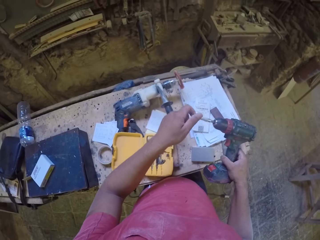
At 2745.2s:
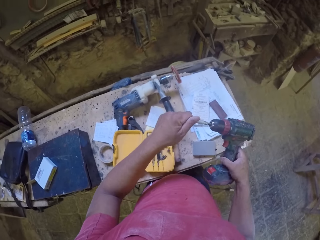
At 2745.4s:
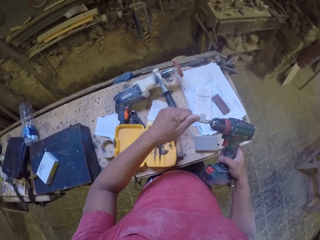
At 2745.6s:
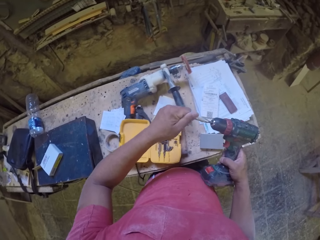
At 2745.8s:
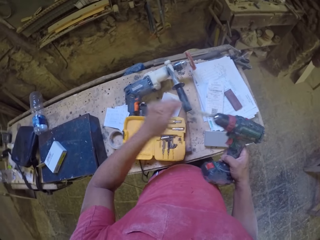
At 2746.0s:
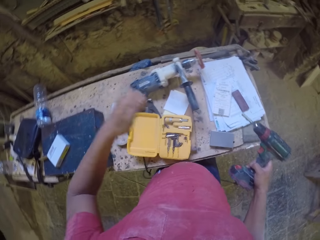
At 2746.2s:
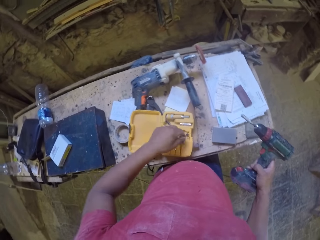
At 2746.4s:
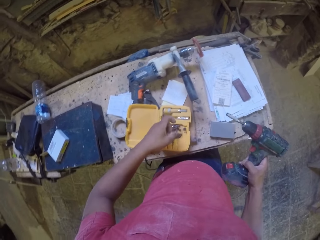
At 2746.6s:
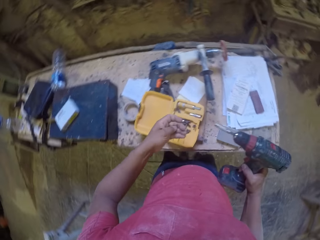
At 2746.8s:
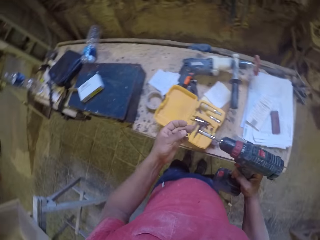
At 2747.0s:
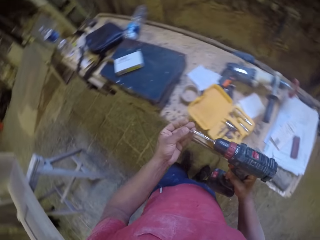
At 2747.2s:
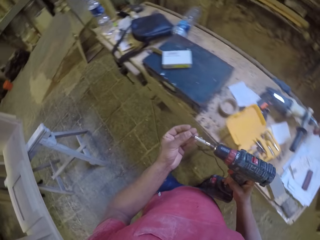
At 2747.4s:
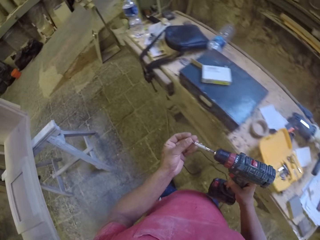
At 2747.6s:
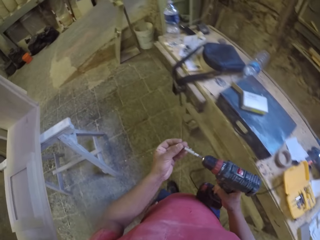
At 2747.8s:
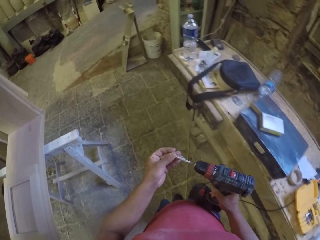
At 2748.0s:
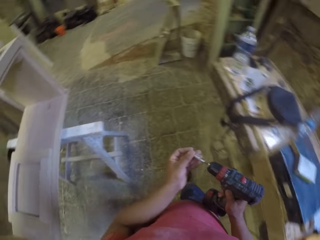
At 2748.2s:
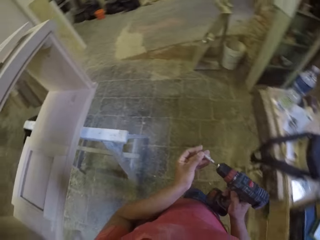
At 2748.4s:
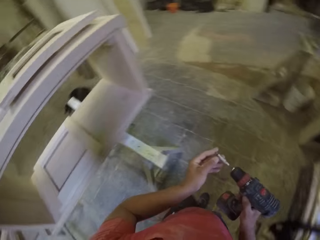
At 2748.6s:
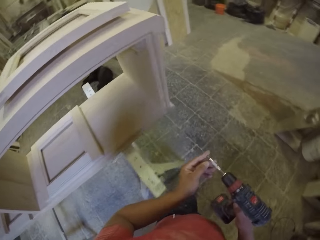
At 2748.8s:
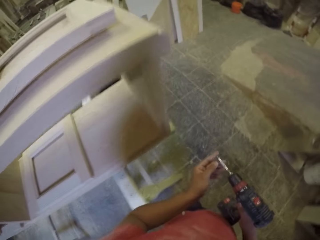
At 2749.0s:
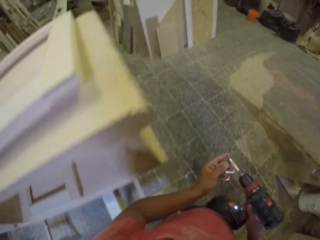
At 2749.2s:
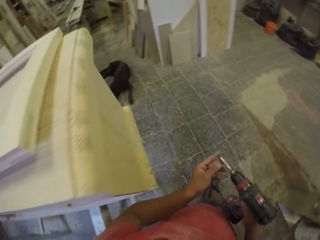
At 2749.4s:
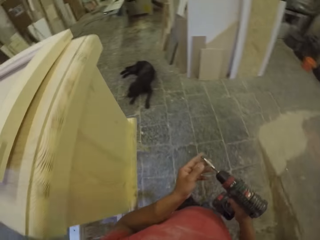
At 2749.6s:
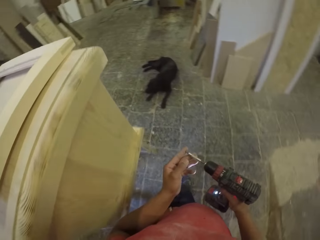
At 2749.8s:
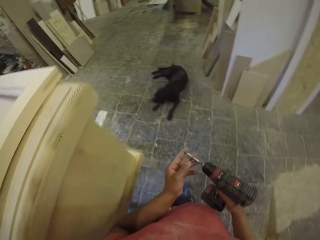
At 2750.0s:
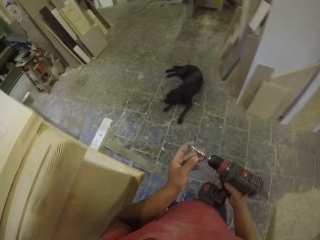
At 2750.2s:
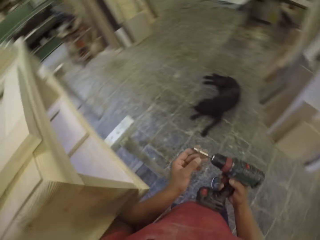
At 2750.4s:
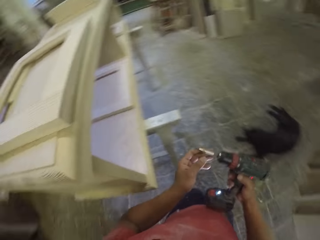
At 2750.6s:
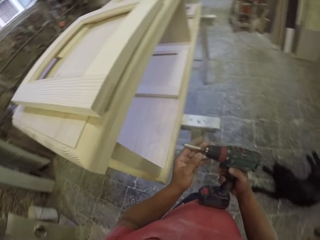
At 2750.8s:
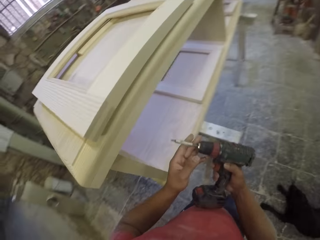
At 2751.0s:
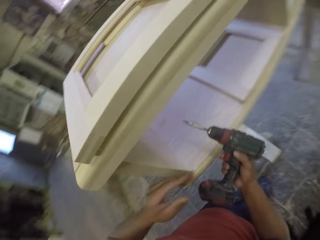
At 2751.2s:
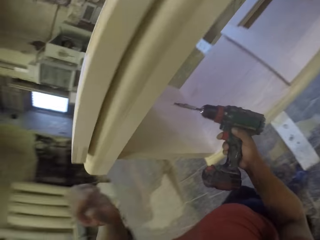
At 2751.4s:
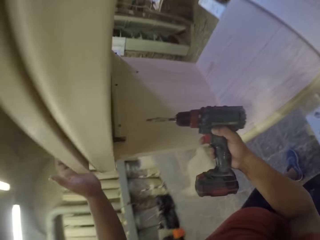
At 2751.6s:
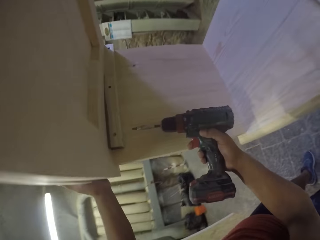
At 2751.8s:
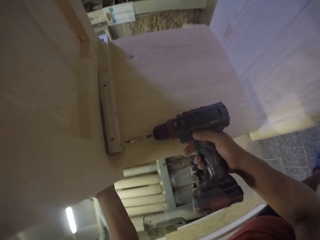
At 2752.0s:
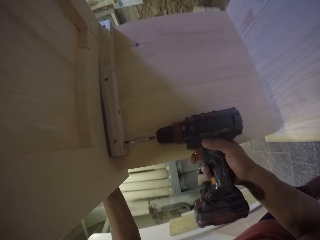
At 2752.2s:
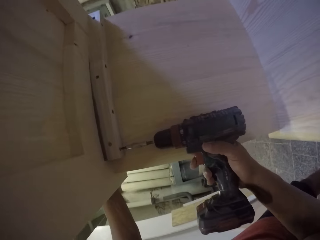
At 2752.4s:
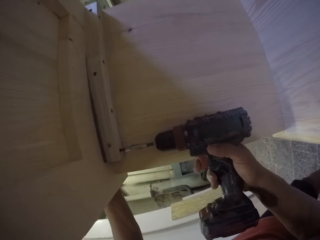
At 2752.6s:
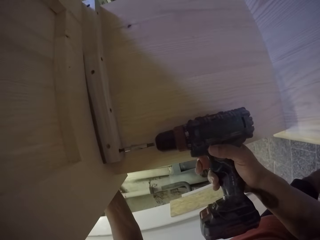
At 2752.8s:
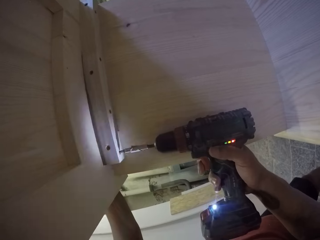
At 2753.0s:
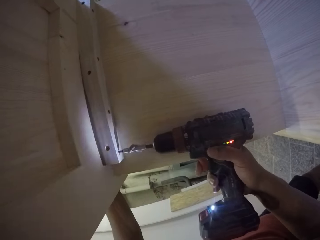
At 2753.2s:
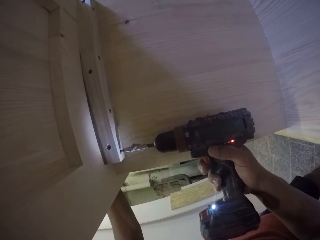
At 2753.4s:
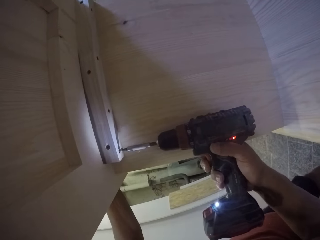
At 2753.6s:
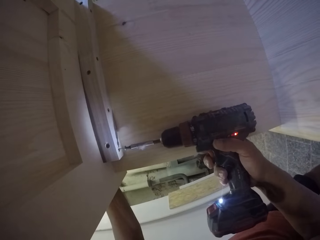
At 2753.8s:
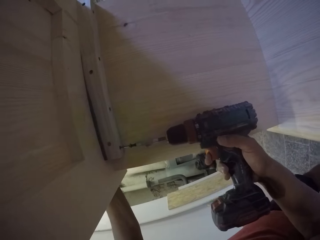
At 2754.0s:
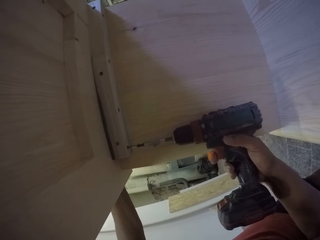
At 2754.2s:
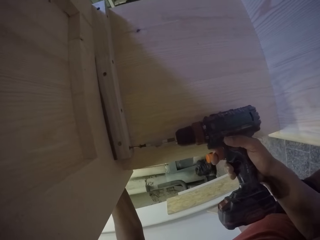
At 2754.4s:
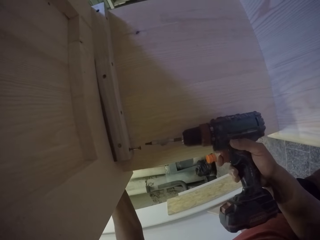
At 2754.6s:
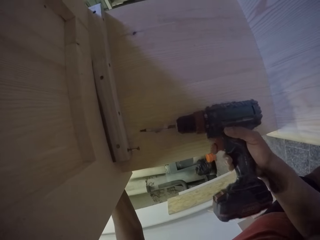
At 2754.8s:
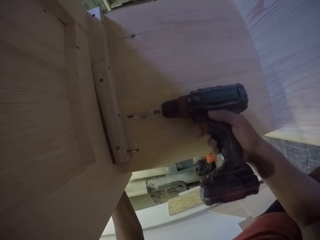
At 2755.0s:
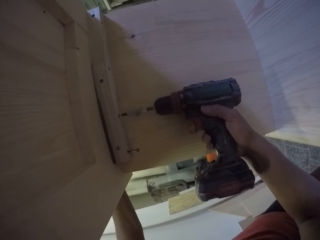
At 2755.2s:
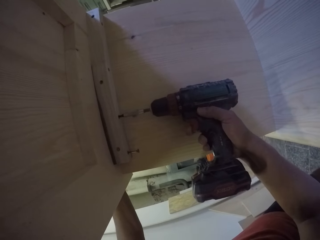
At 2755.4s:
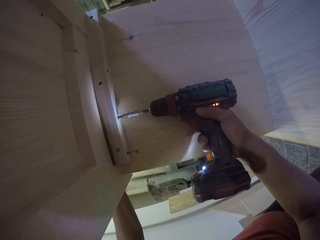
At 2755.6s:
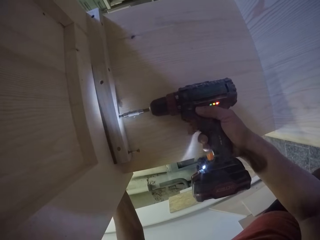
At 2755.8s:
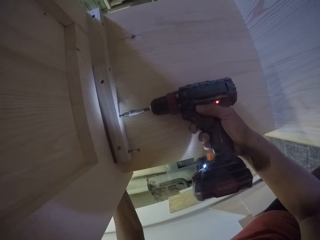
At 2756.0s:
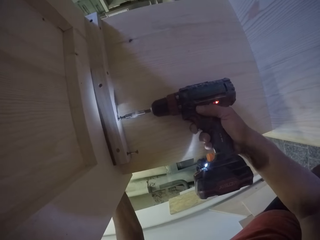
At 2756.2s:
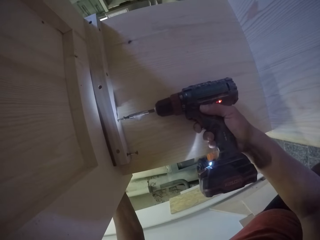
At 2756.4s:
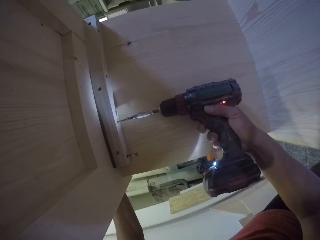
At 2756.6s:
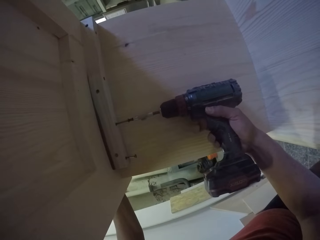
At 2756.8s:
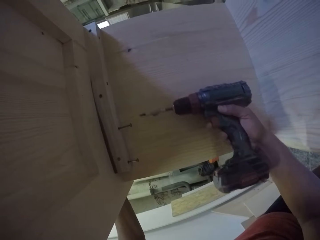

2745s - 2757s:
The camera wearer removes the drill bit from the drill. They hold the drill and put the drill bit down. They replace the drill bit on the drill. They carry the drill. They unscrew screws with the drill. They fix the nails with the grinder.

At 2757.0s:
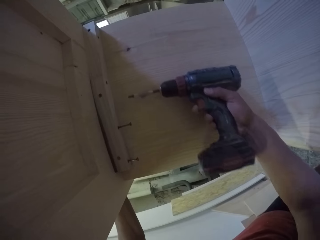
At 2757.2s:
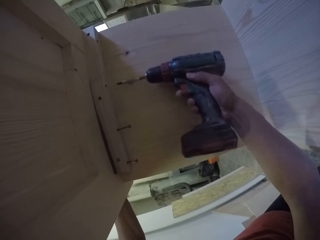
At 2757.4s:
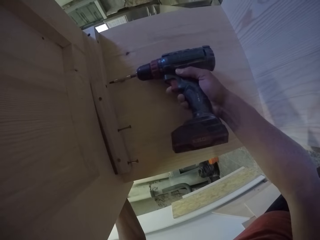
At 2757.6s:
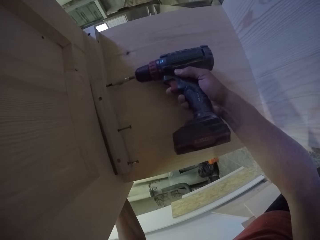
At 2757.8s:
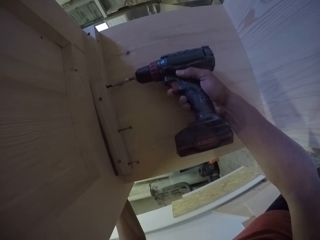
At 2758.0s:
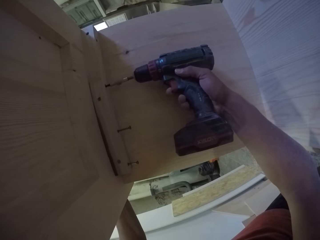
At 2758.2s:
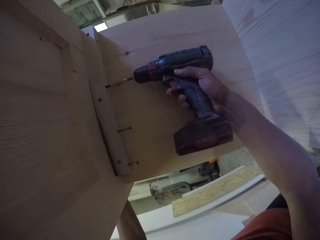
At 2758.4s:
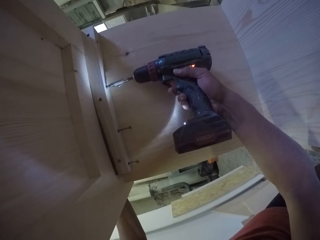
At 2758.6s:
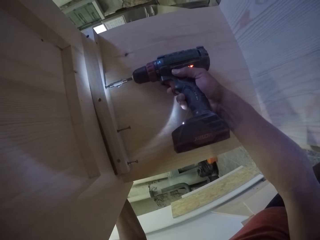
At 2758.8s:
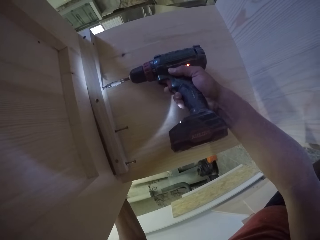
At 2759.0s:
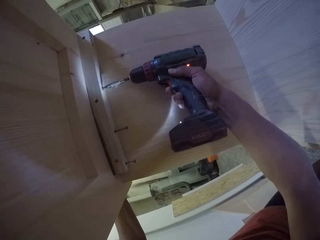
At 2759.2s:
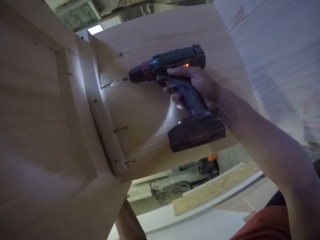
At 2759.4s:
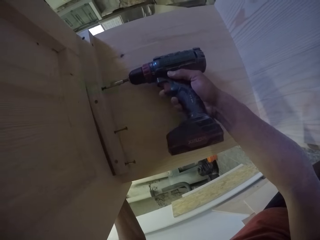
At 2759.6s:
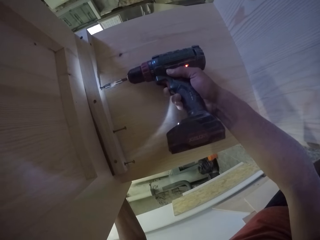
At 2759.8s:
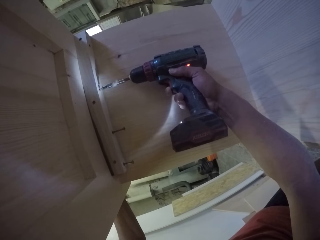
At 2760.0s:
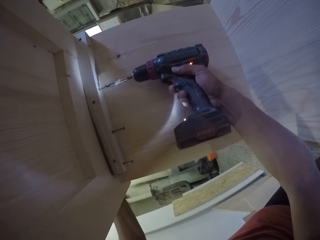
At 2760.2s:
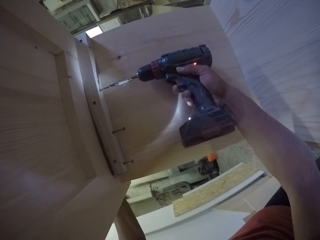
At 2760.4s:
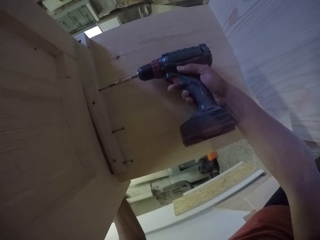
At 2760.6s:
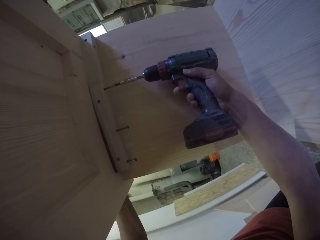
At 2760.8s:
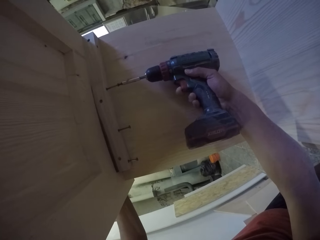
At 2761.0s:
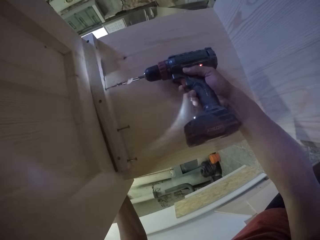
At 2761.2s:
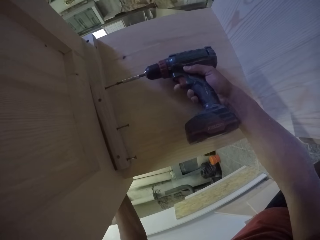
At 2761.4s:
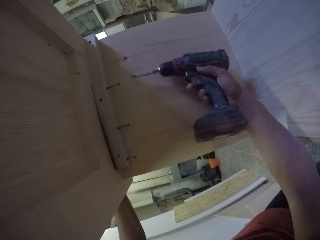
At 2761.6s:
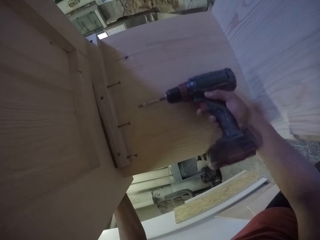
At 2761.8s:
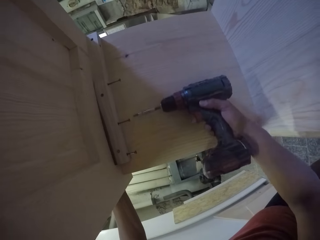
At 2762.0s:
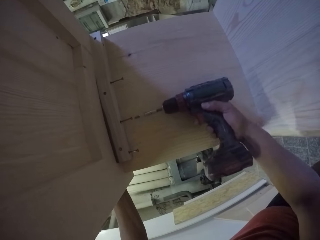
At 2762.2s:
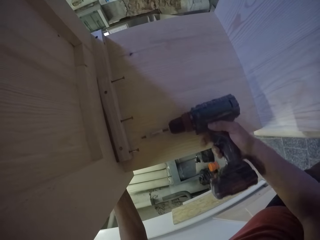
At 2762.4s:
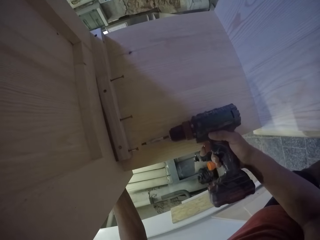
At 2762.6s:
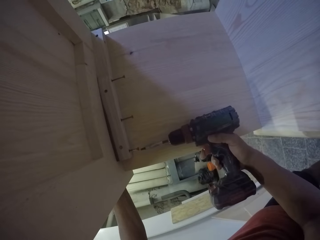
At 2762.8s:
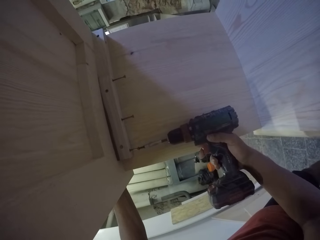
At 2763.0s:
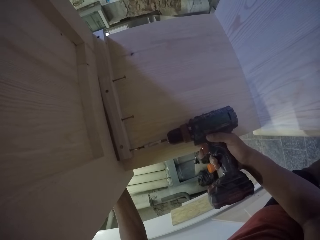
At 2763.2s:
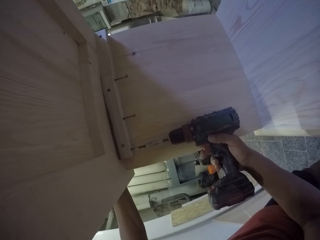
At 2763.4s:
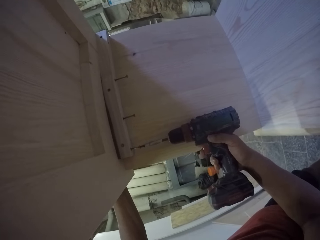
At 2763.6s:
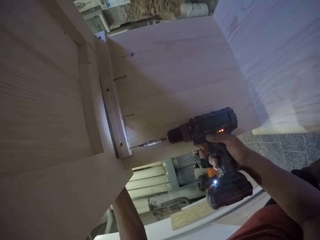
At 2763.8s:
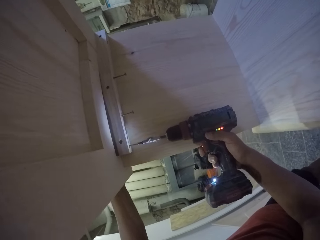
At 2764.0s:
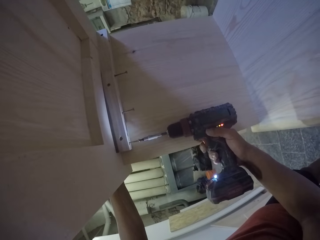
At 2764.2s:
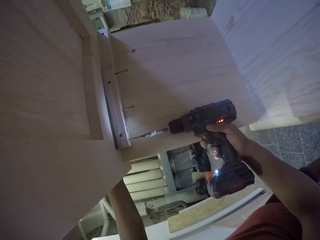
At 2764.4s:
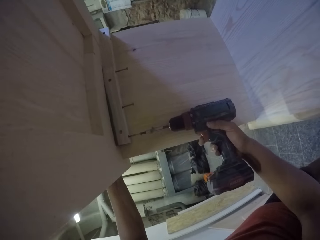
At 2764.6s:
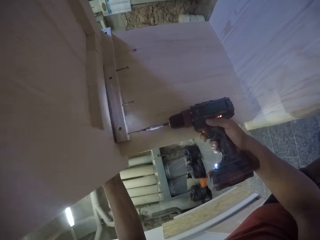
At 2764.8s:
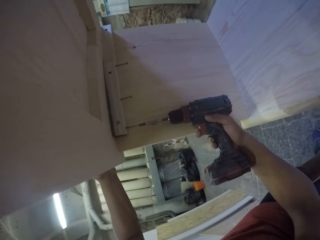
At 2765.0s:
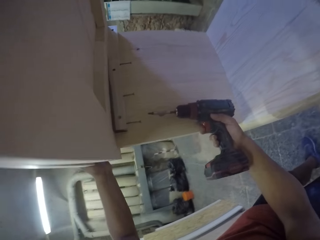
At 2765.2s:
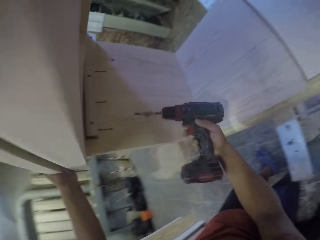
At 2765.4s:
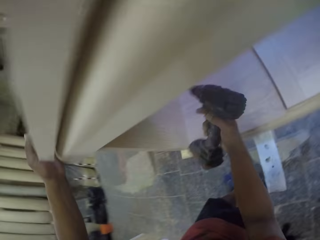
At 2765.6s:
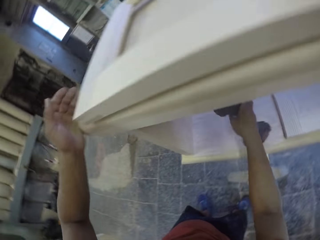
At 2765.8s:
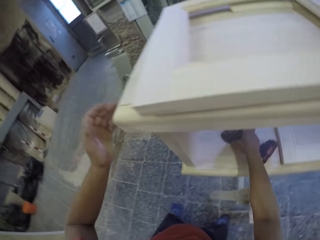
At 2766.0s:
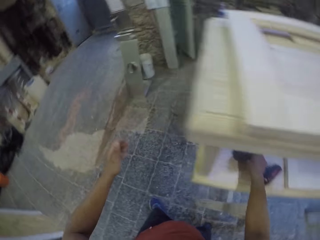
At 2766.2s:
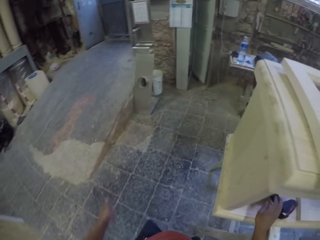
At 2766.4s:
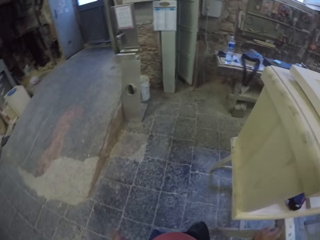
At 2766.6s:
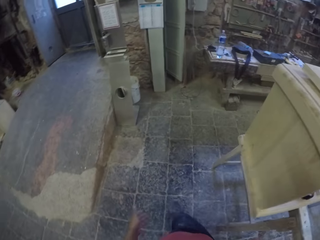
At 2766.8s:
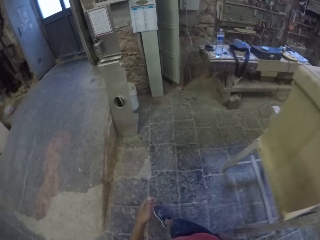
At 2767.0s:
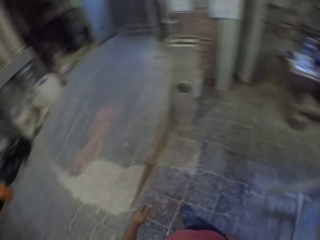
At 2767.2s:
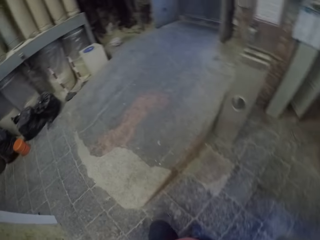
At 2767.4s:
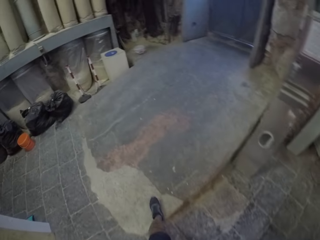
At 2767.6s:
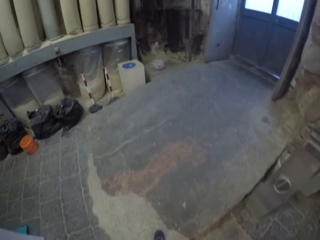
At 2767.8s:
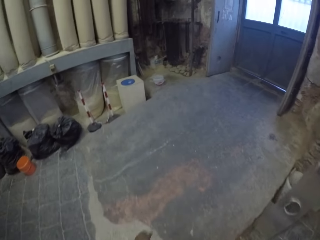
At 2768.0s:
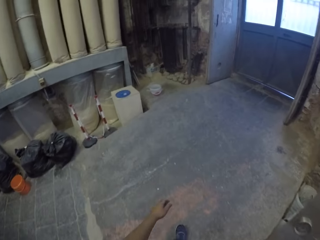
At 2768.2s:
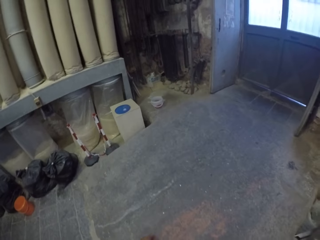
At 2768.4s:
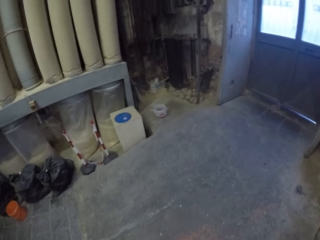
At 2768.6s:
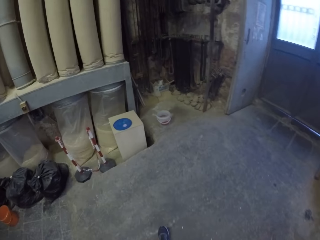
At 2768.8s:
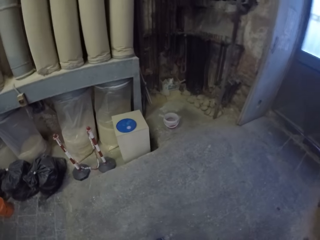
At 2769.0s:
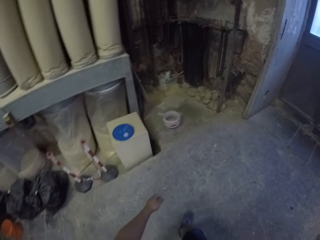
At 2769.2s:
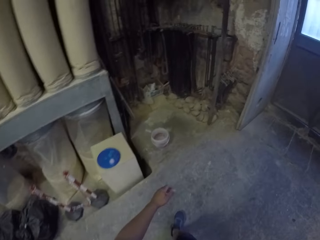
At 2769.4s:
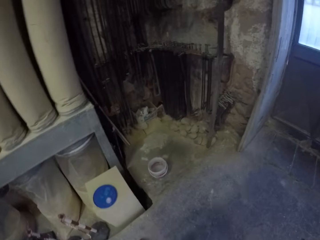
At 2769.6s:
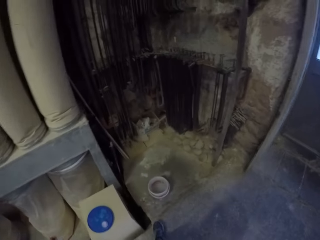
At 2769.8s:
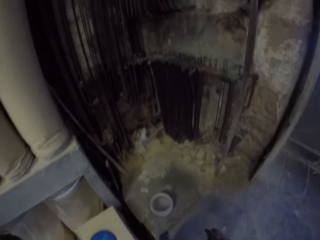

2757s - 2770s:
The camera wearer puts the drill on the furniture. They walk towards the door.
